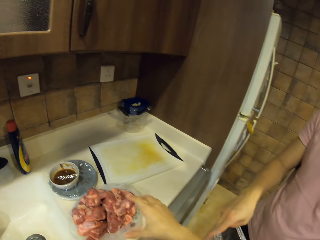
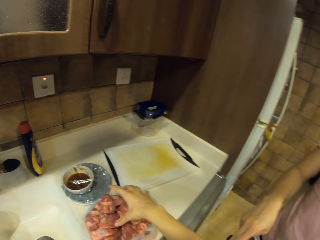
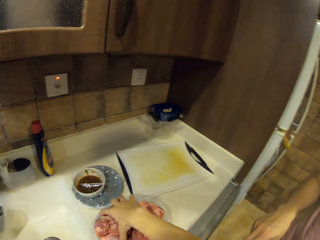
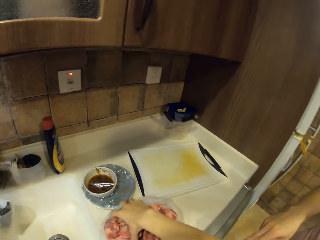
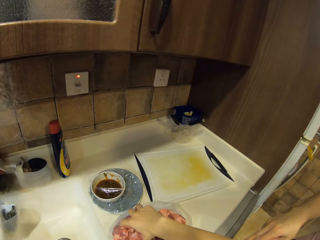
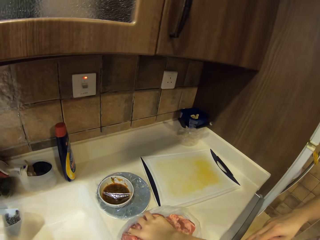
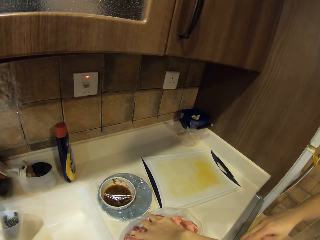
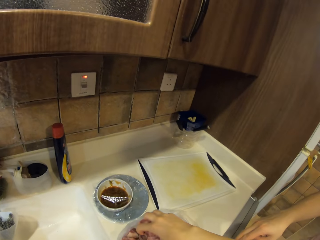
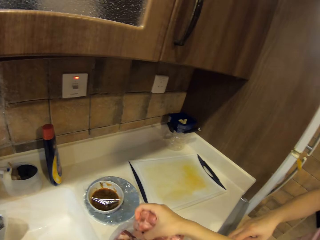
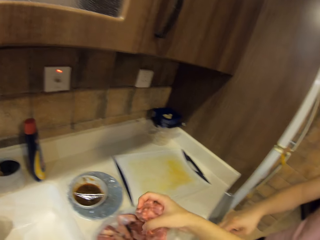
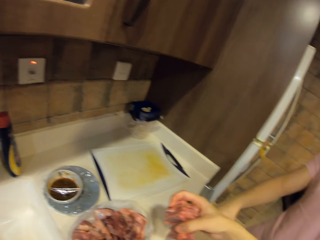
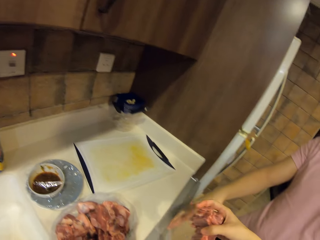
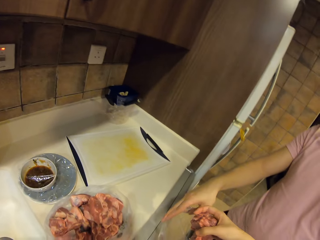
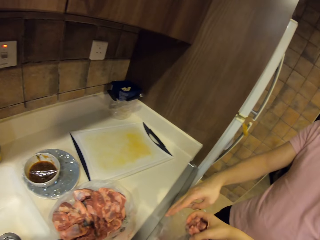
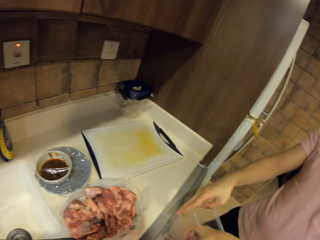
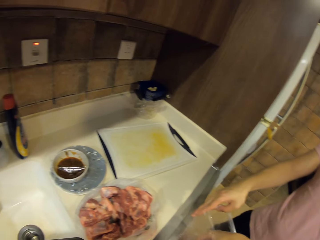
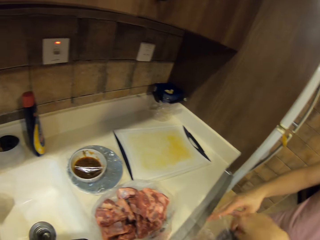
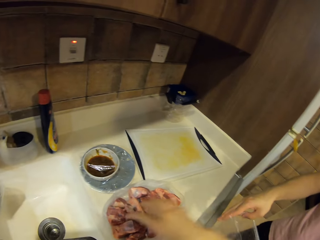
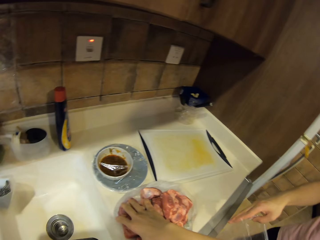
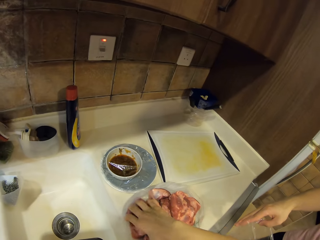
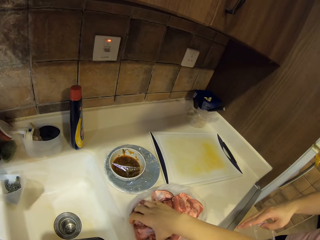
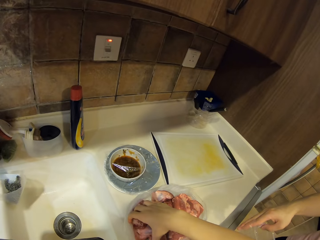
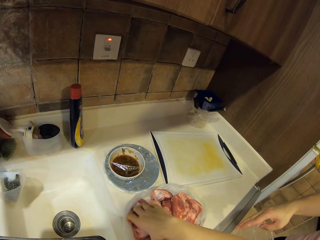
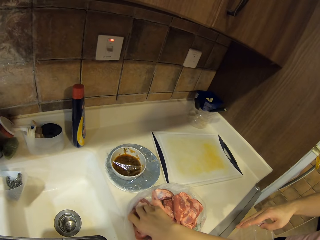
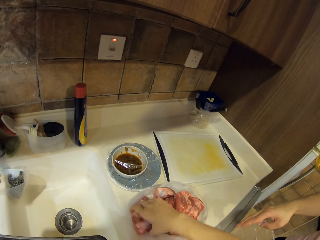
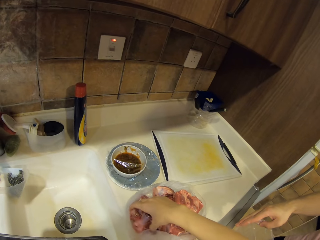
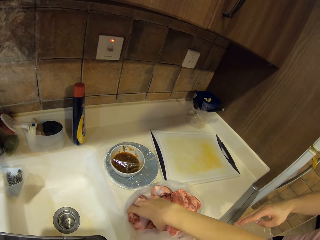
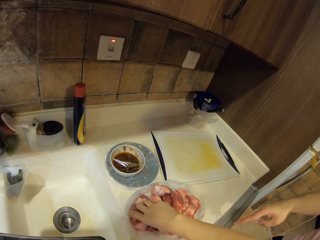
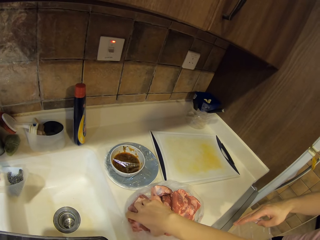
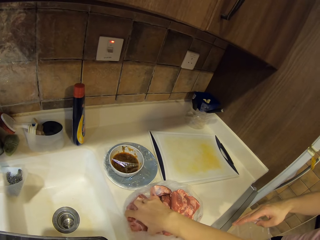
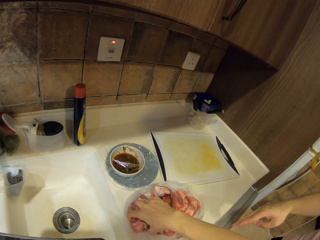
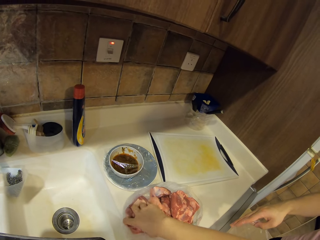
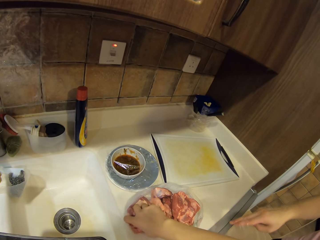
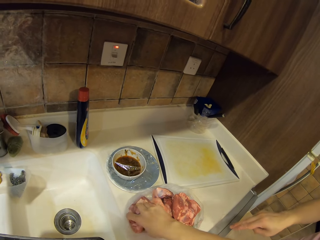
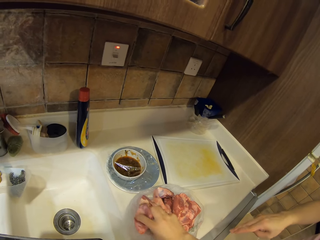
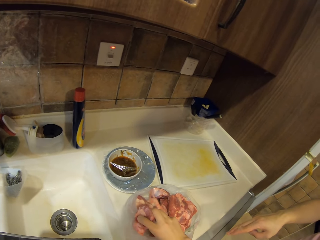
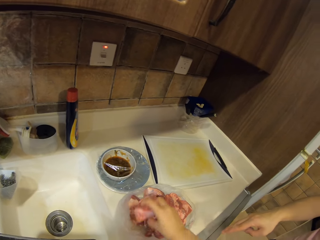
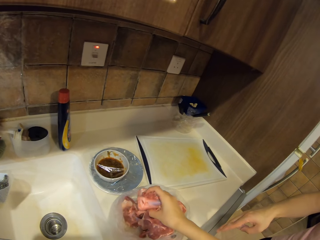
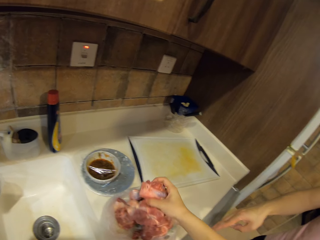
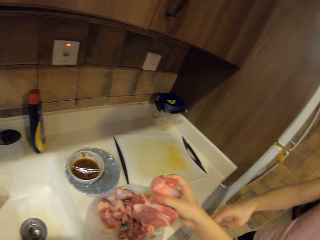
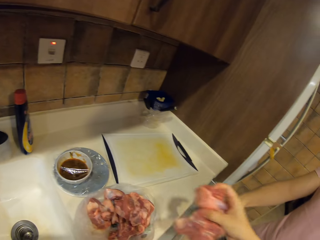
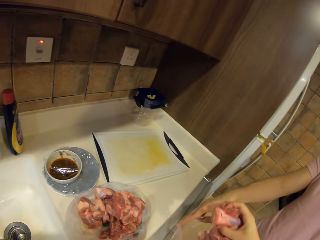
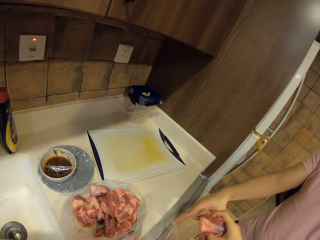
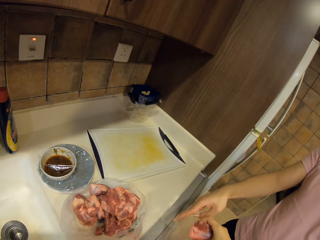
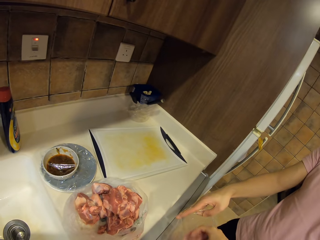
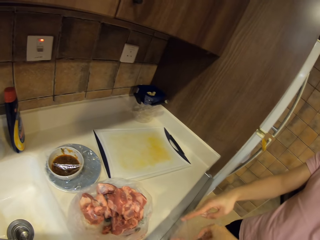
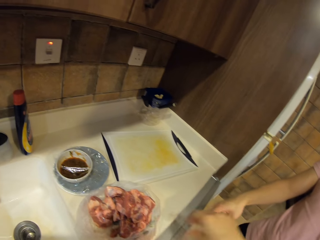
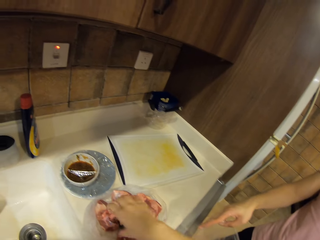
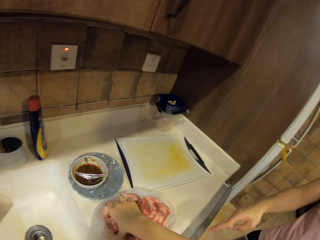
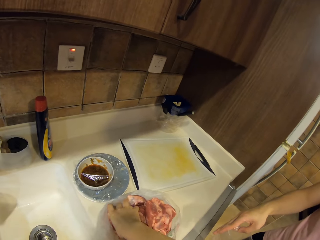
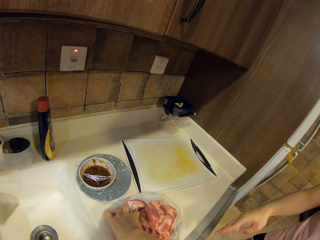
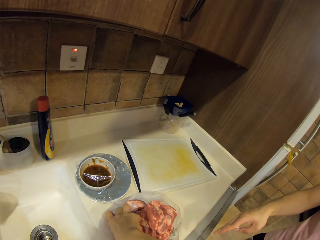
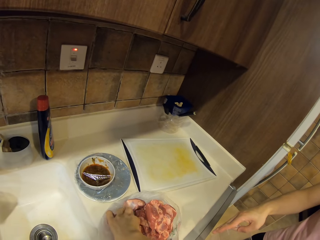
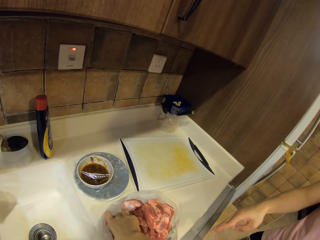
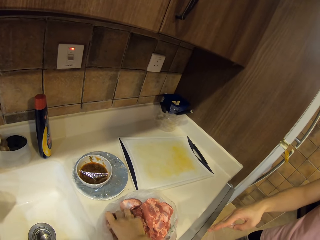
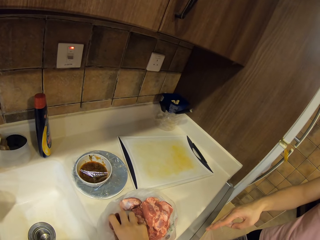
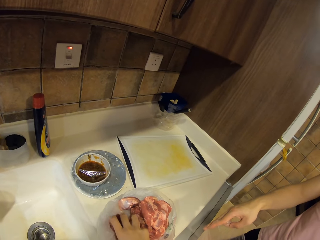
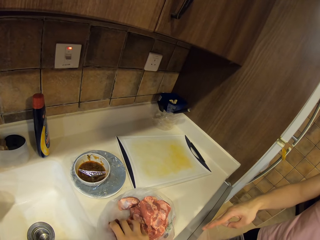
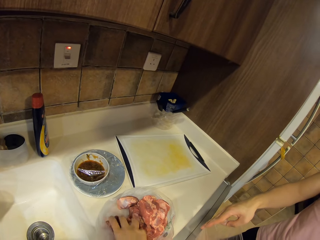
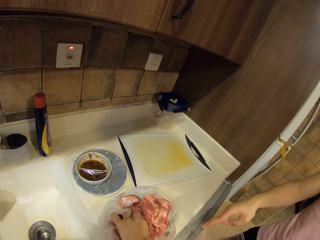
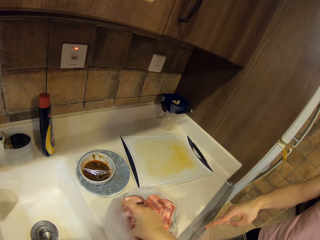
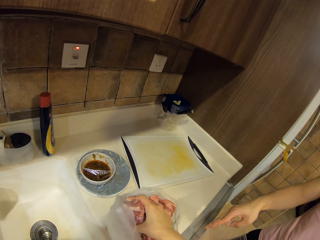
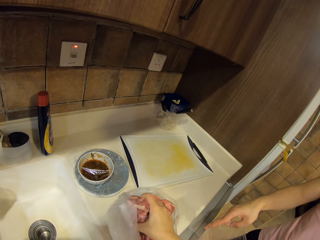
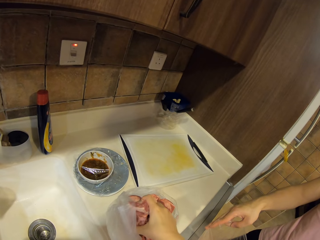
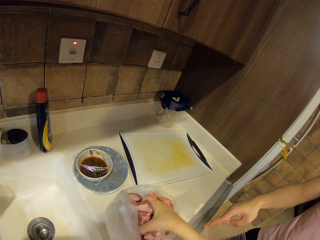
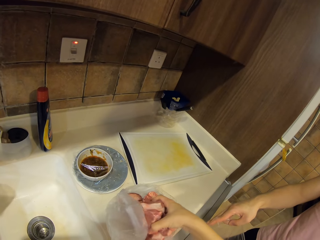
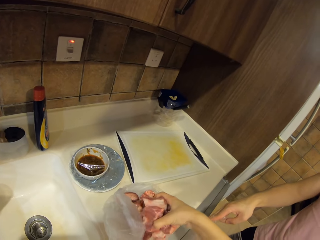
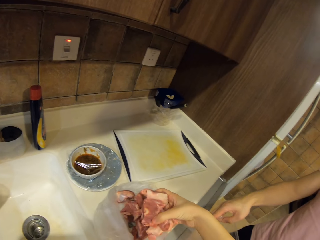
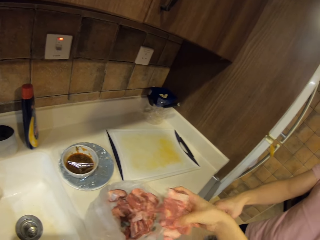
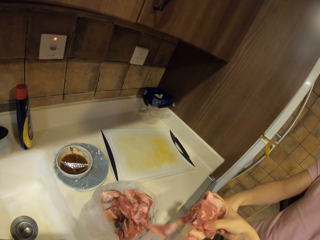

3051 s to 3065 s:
The camera wearer picks meat. They interact with a man. They drop the meat in the polythene bag. They pick the meat. They drop the meat in the polythene bag. They pick the meat.

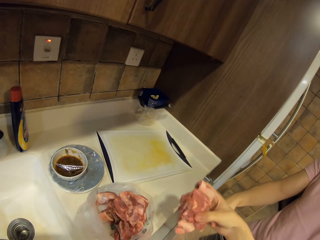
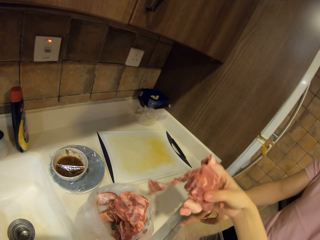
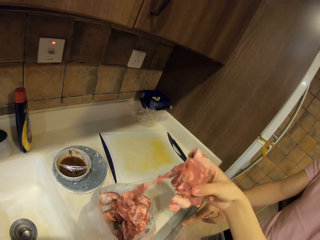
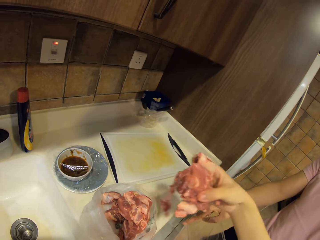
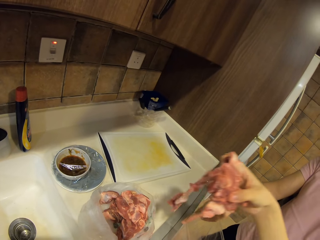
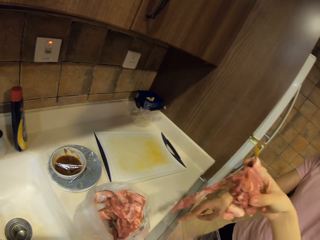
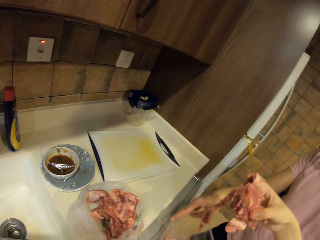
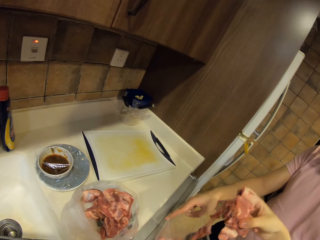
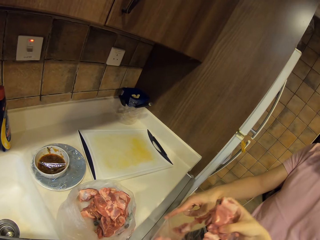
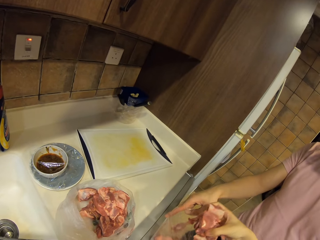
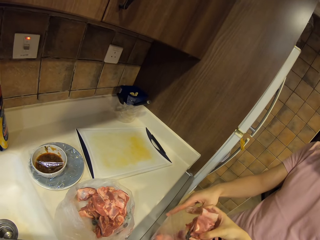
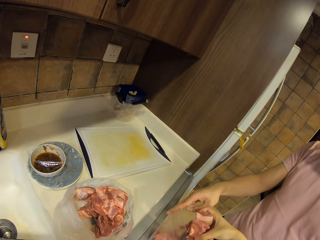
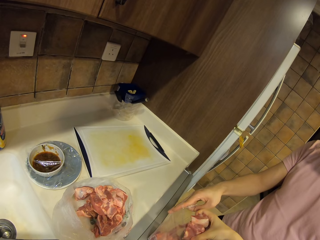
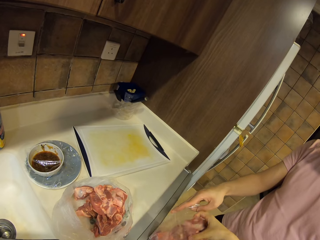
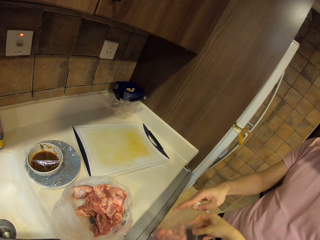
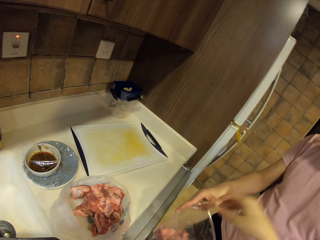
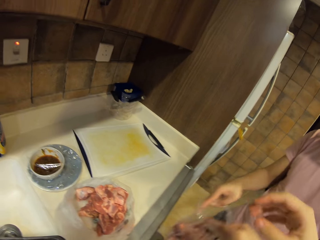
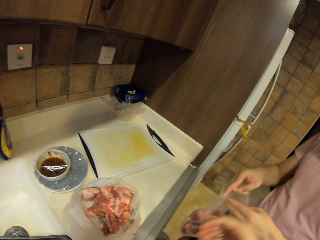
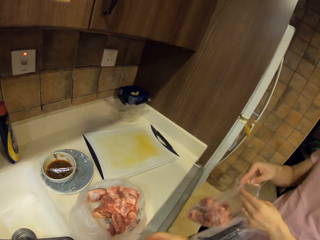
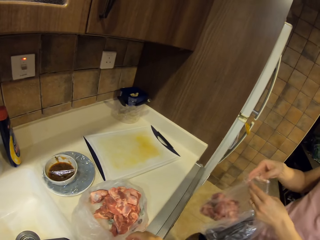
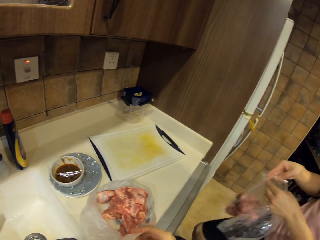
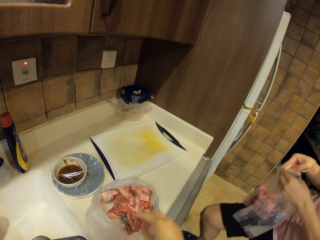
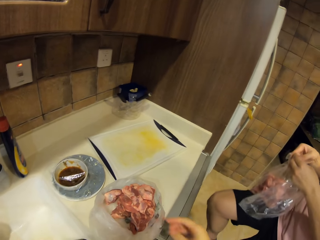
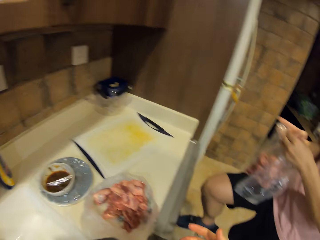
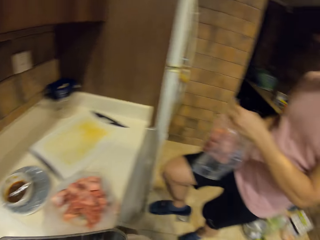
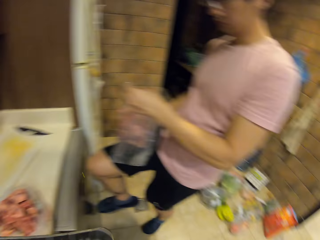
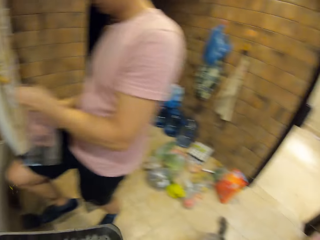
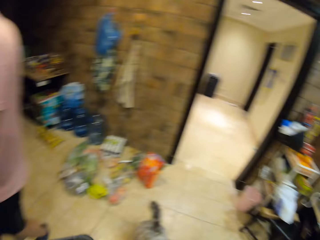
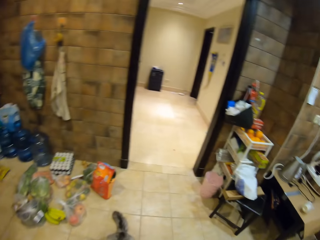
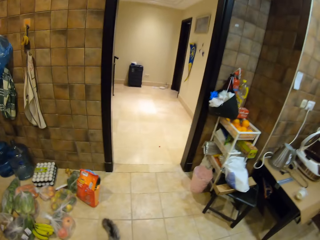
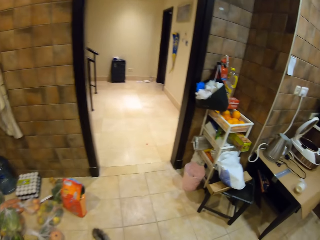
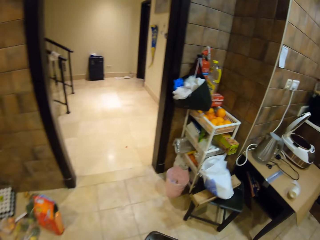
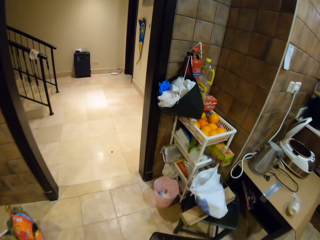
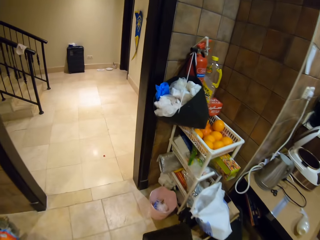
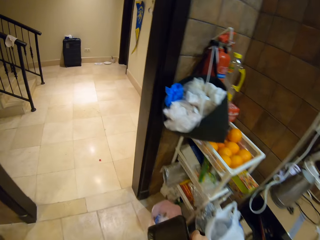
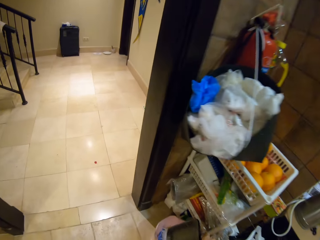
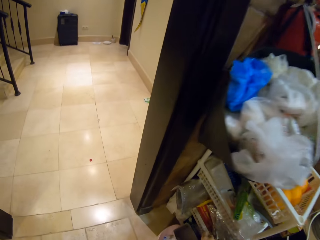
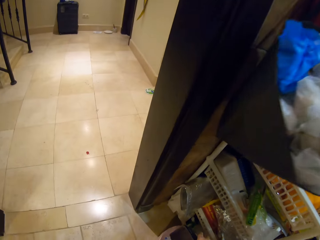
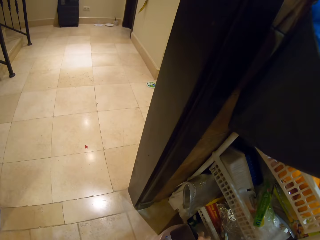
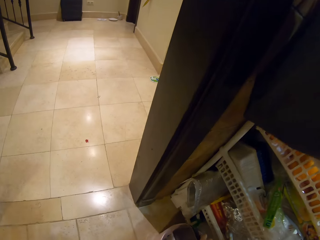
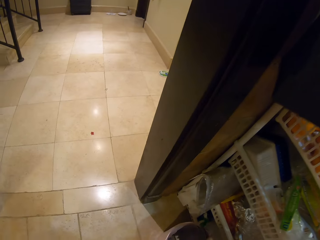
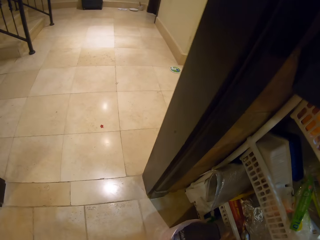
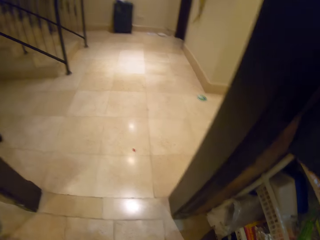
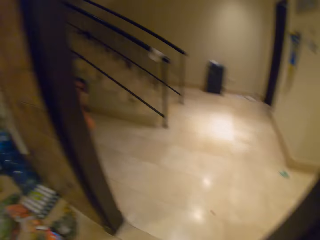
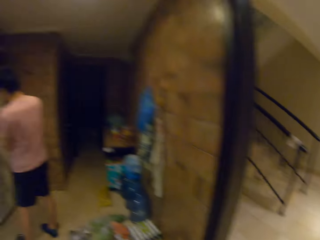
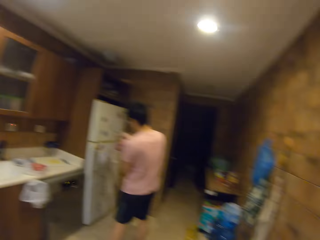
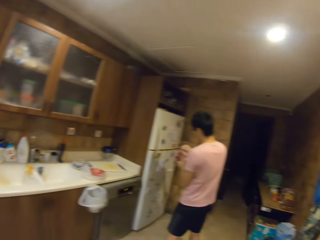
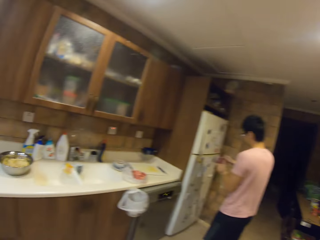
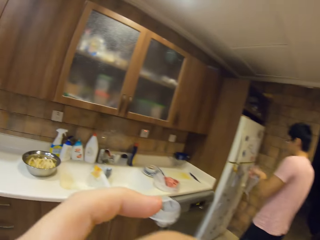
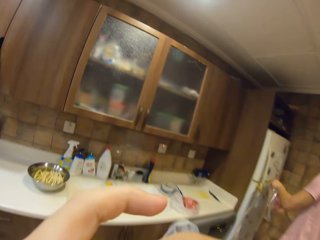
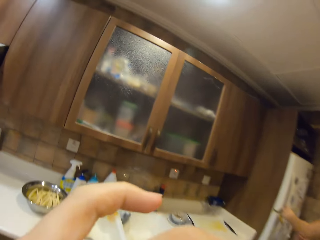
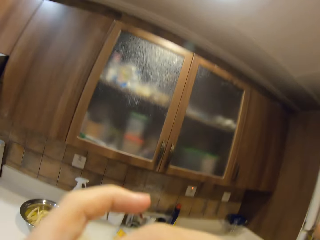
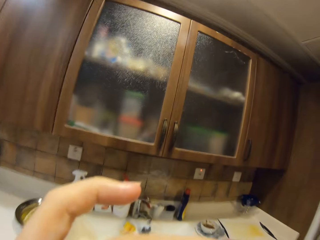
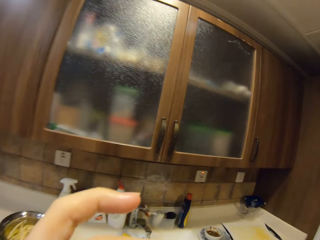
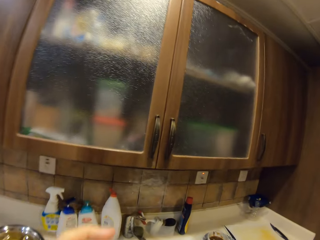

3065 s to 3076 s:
The camera wearer drops meat in the polythene bag. A man lifts a leg. The camera wearer touches the meat. The man rests the polythene bag on the lap. The camera wearer walks around and puts dirt in the dustbin. They walk around. The man lifts the polythene bag. The camera wearer lifts a hand.
